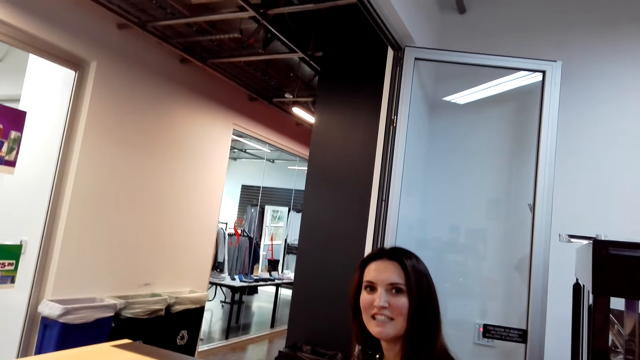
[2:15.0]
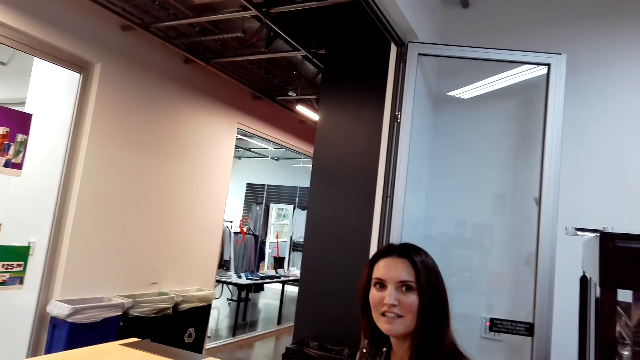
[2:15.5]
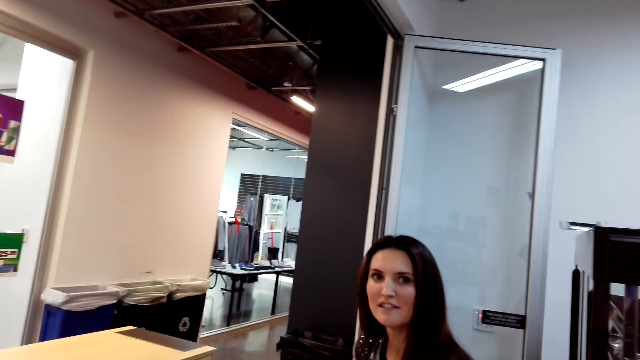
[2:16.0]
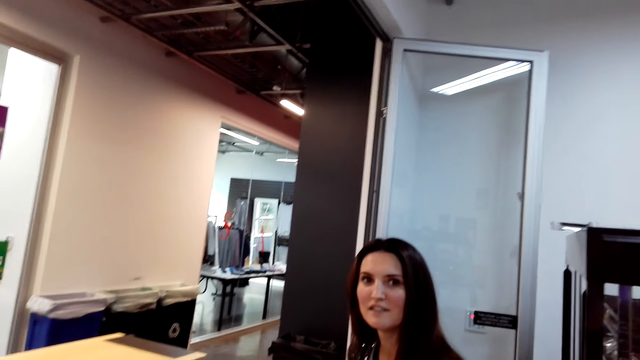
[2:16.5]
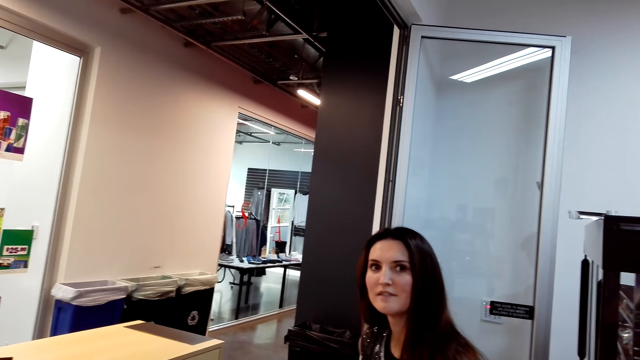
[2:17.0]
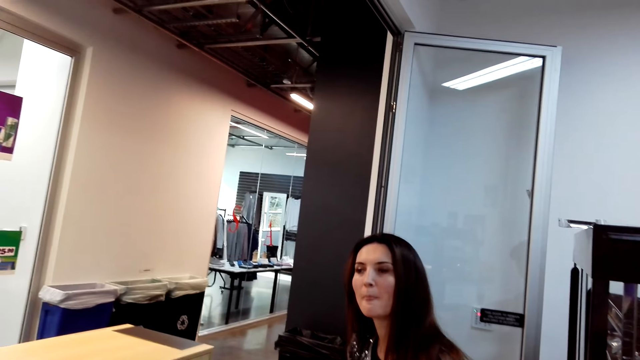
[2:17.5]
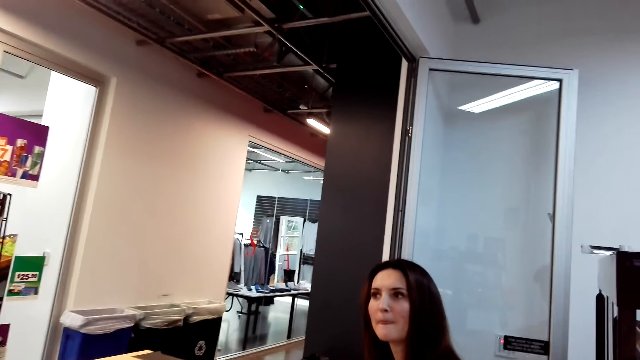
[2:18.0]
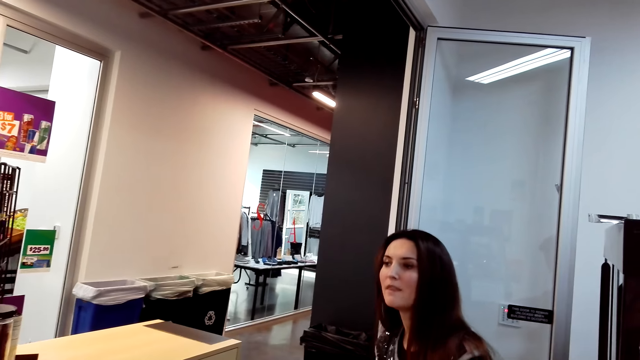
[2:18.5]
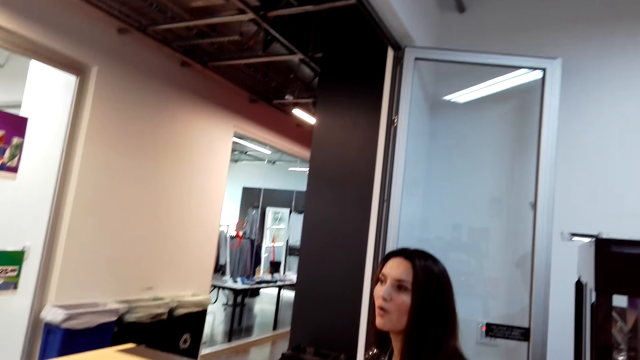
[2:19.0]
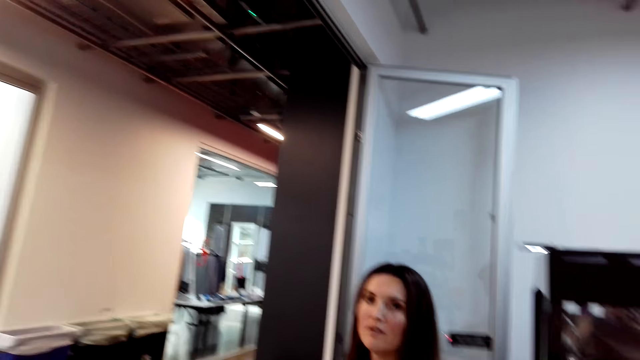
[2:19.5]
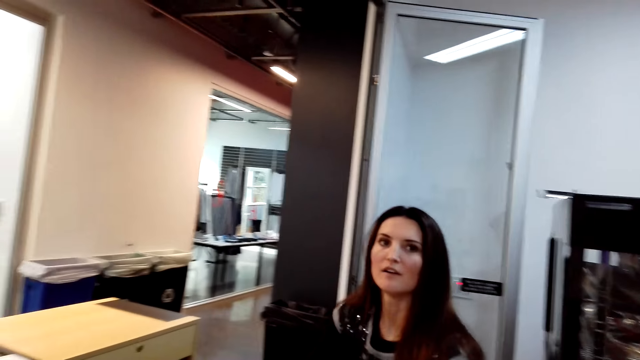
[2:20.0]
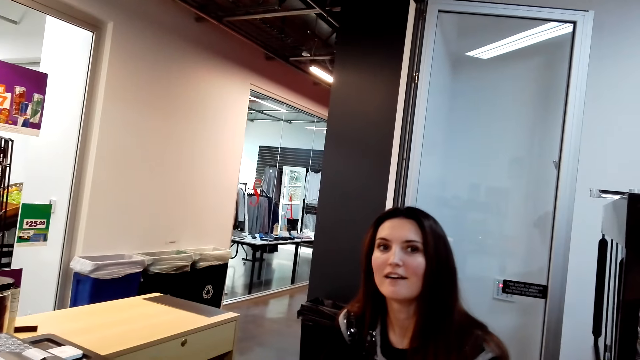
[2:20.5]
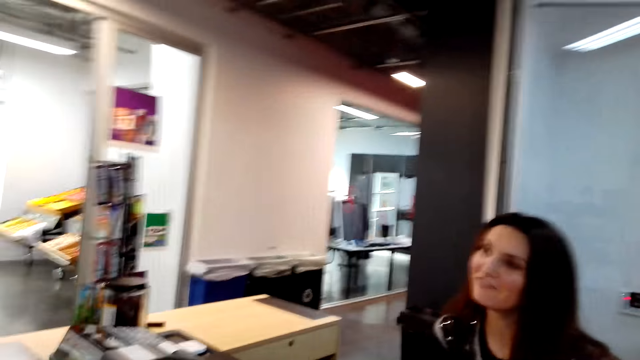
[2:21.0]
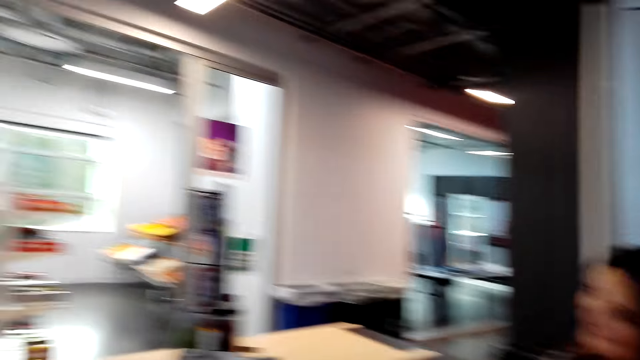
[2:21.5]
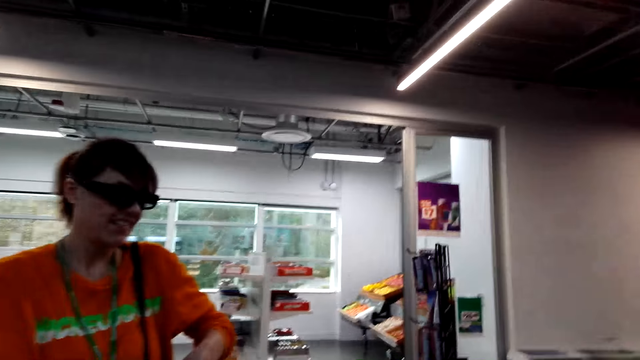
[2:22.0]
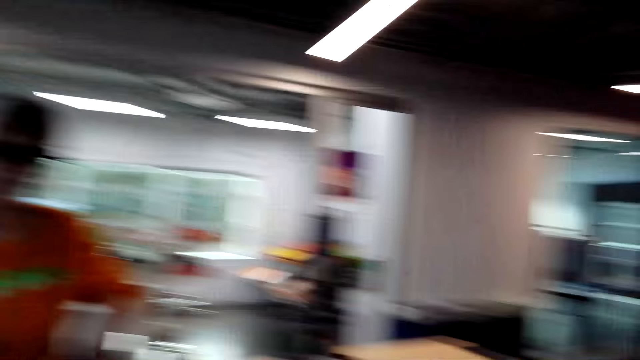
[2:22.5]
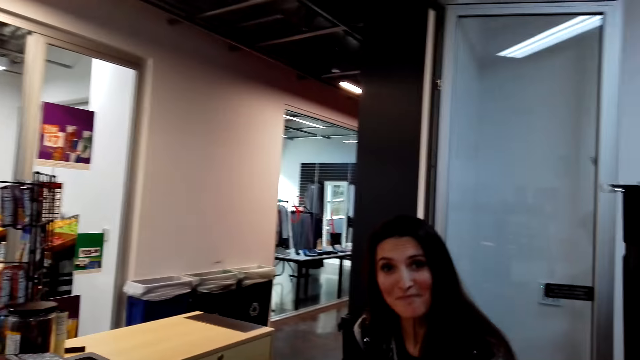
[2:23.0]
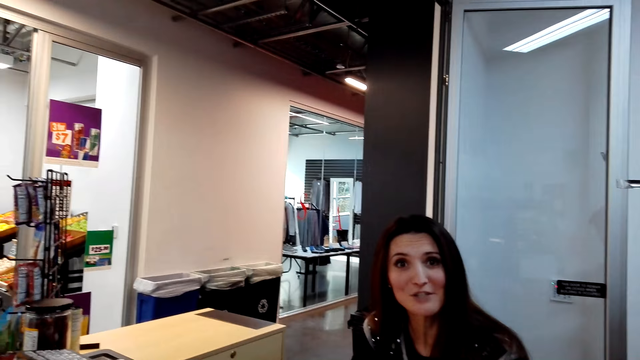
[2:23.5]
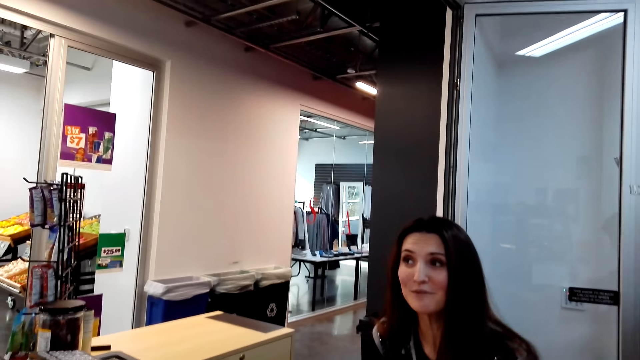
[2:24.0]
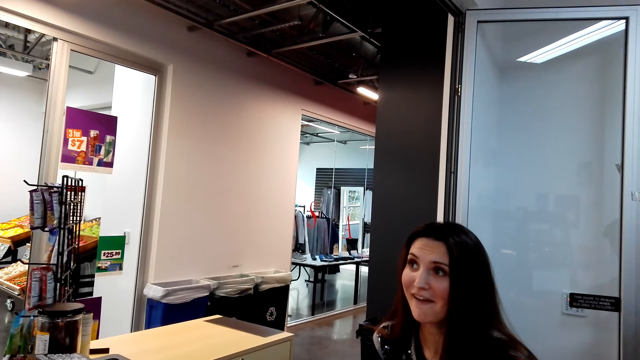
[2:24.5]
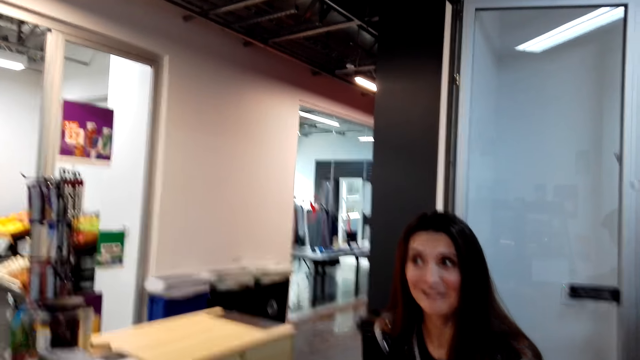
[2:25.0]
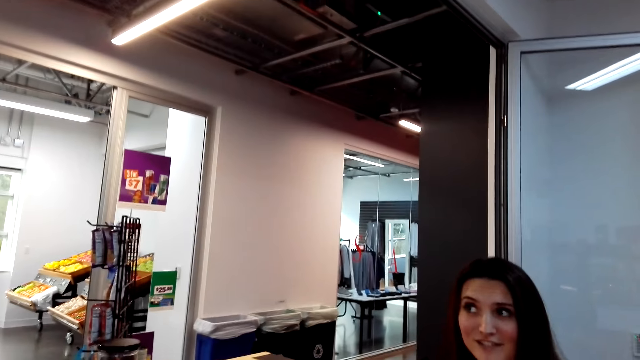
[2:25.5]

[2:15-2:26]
The camera wearer converses. A woman answers another woman. The camera wearer looks around the supermarket. A third woman converses.

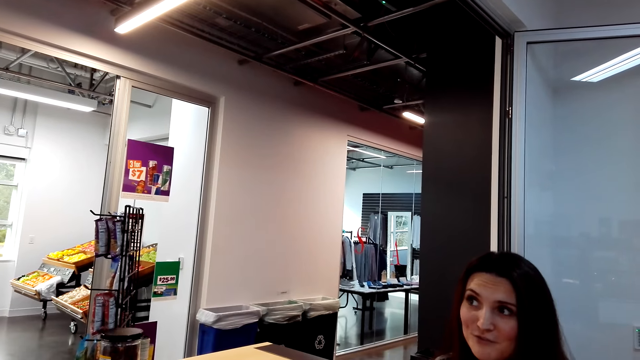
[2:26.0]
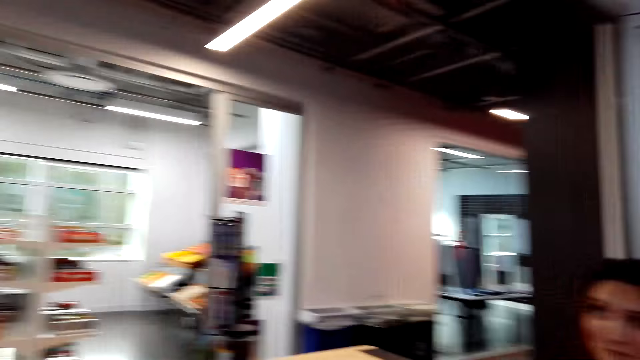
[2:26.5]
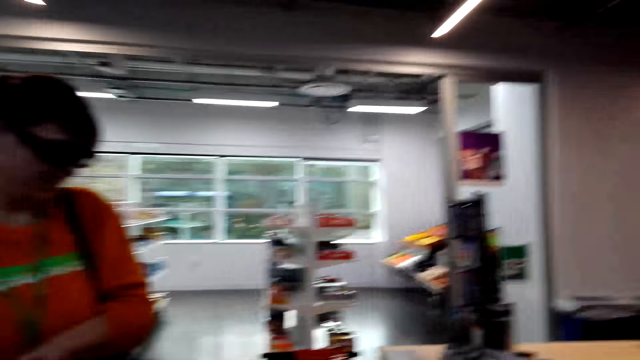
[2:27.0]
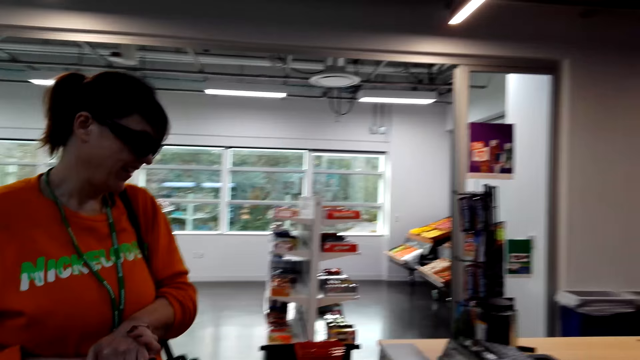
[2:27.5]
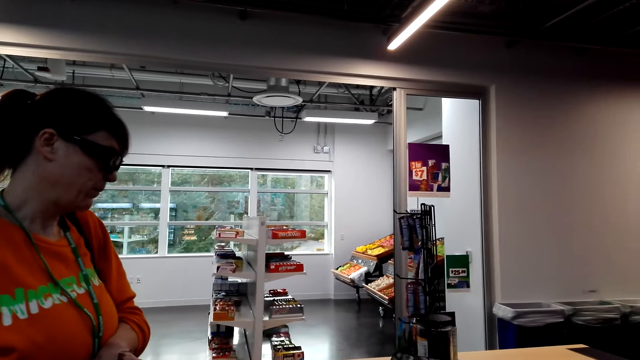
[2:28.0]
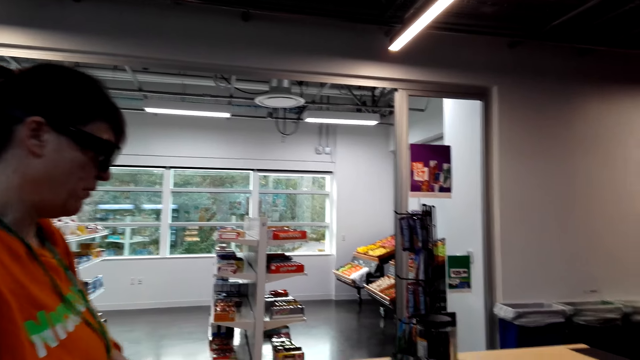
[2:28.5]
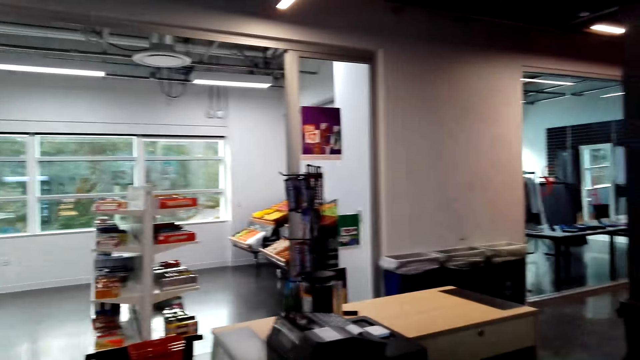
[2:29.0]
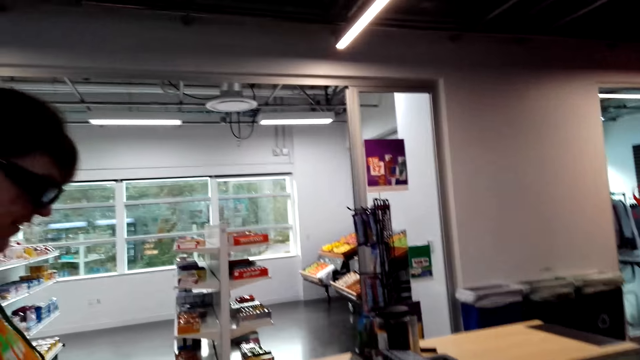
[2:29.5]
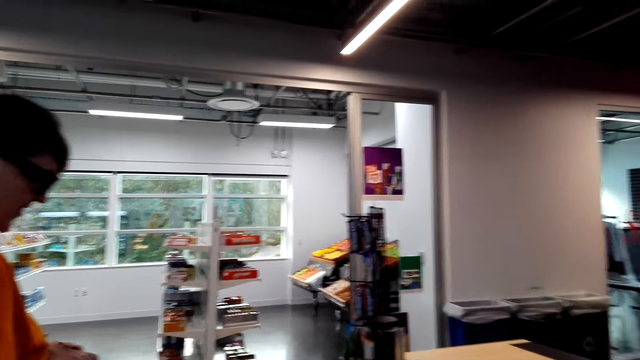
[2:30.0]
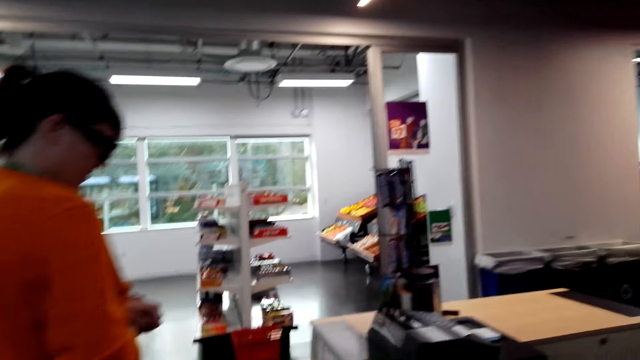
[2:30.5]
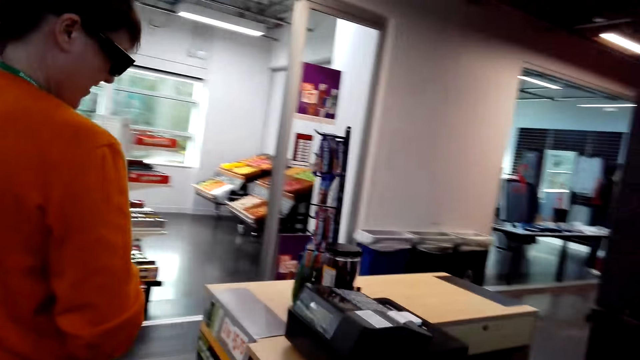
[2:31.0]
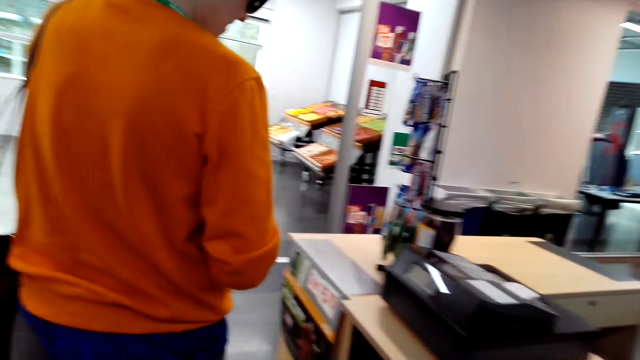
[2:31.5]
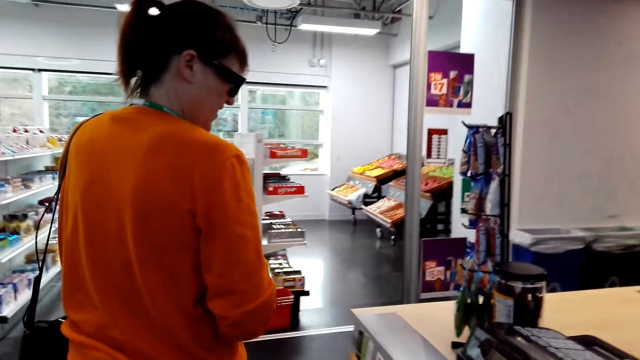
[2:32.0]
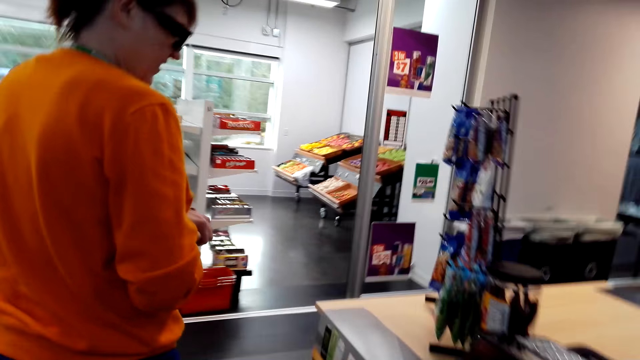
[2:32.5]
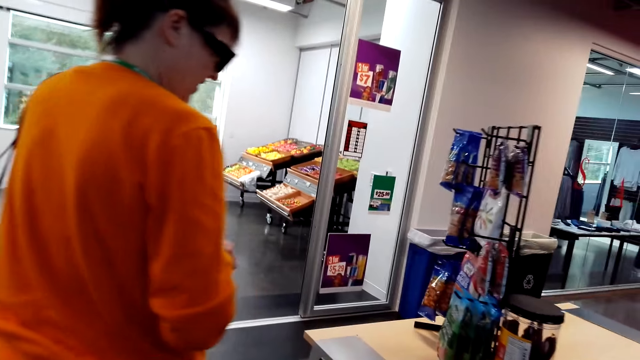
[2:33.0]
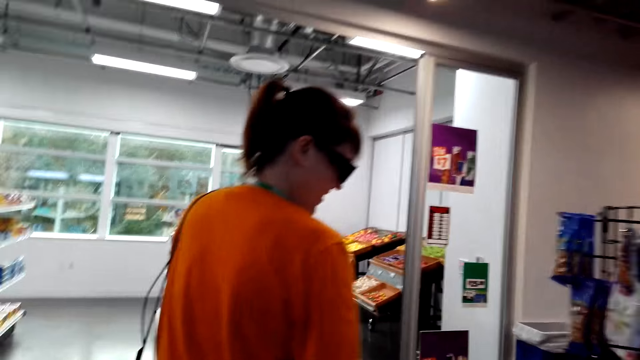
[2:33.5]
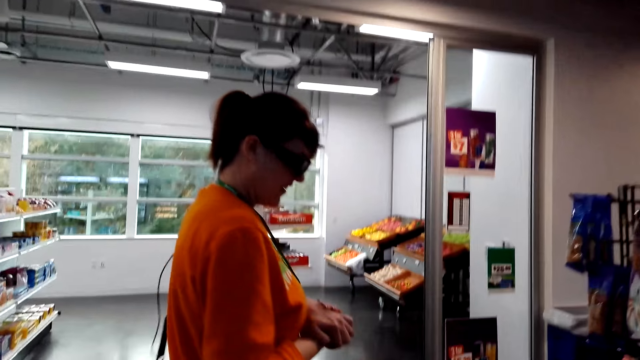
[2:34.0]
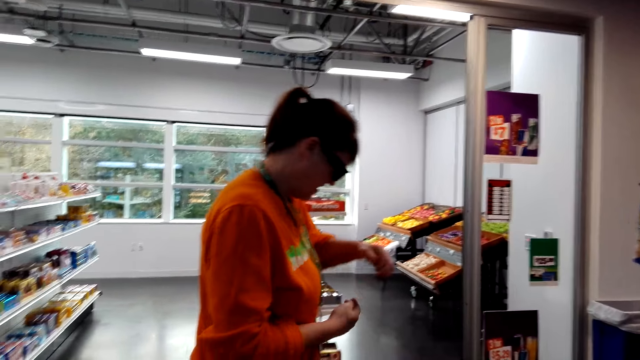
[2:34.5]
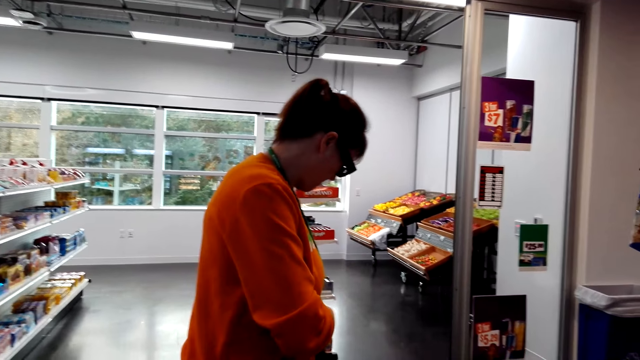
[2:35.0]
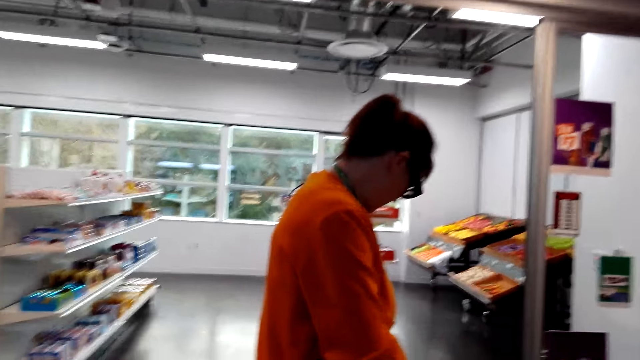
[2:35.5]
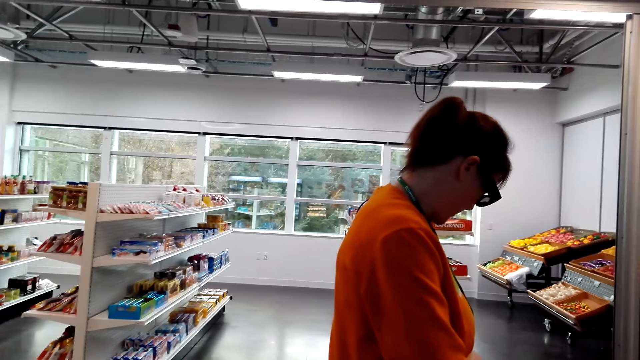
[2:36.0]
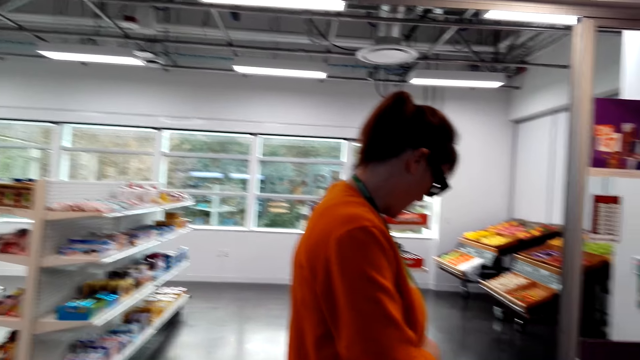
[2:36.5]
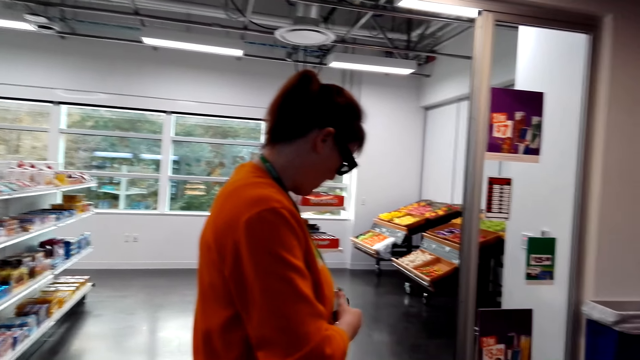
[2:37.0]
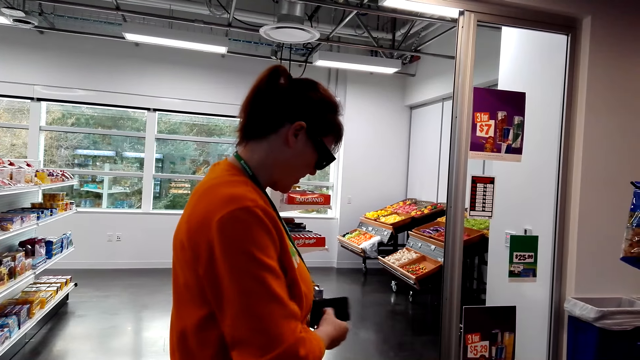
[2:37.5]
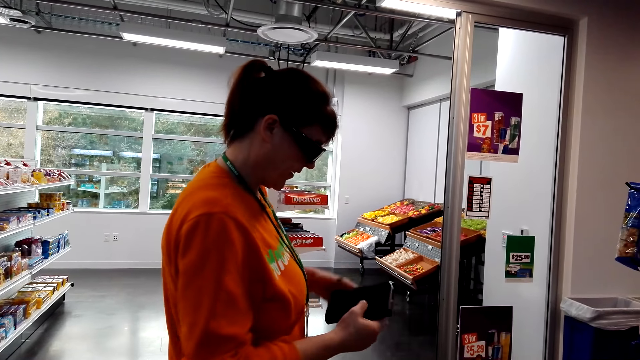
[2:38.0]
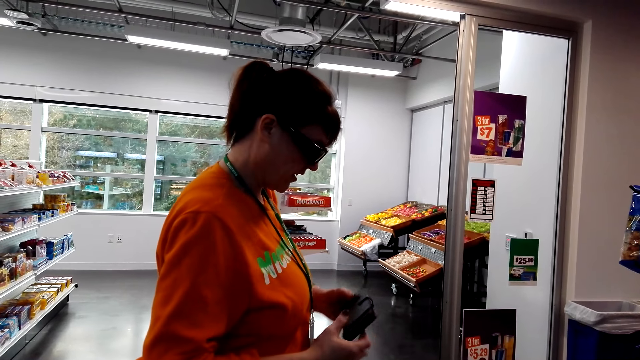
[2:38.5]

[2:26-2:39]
A woman answers another woman. The camera wearer converses. A third woman walks around. The third woman picks up the phone from her bag.
